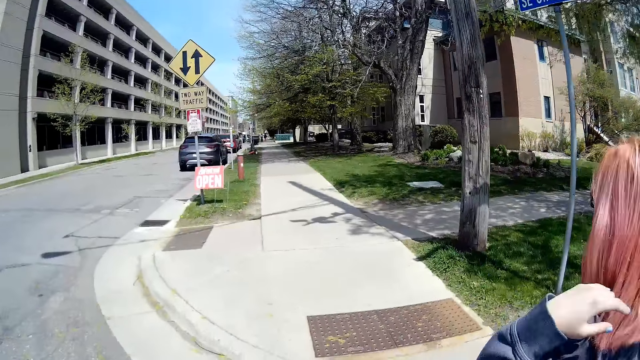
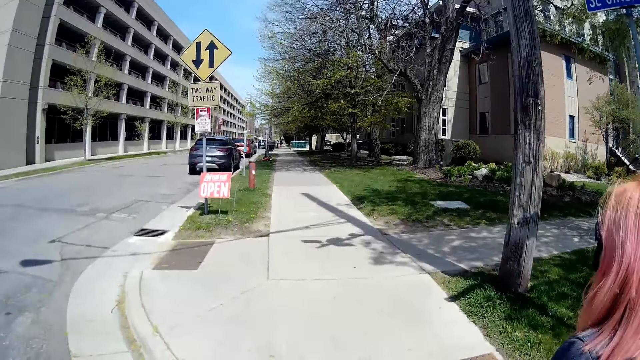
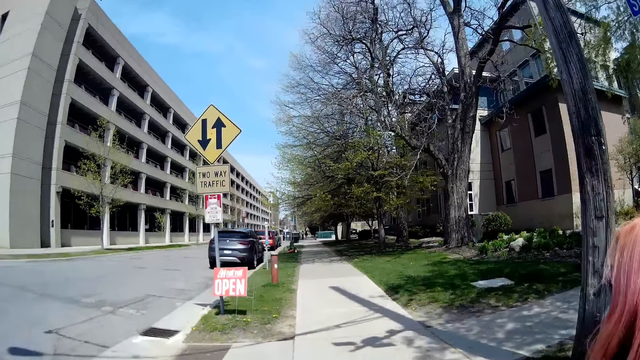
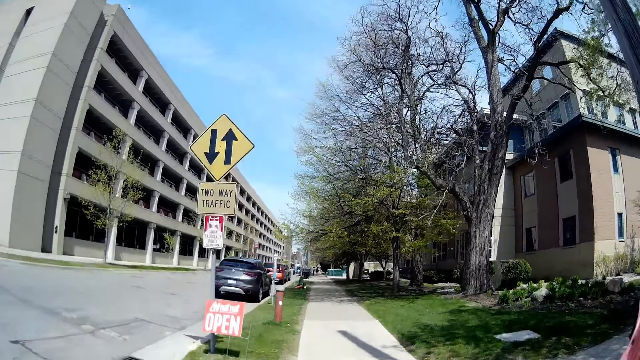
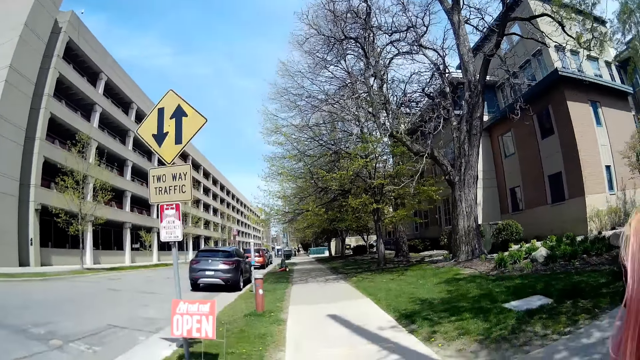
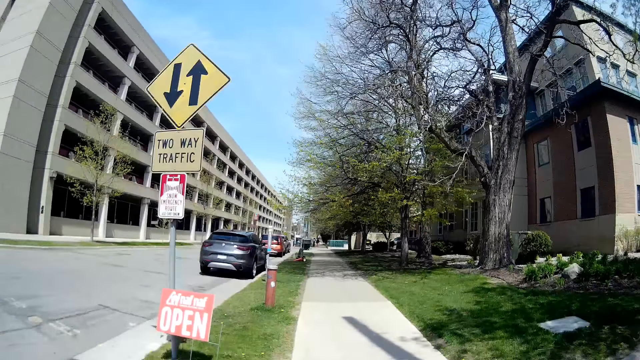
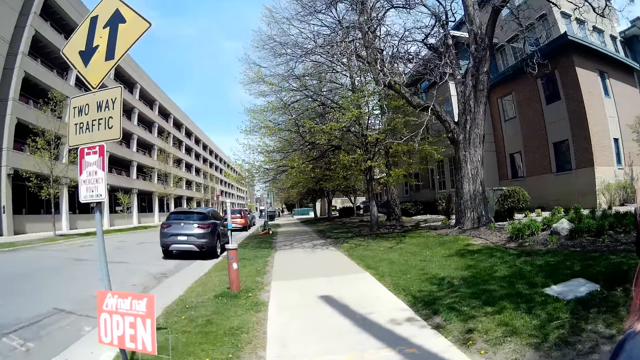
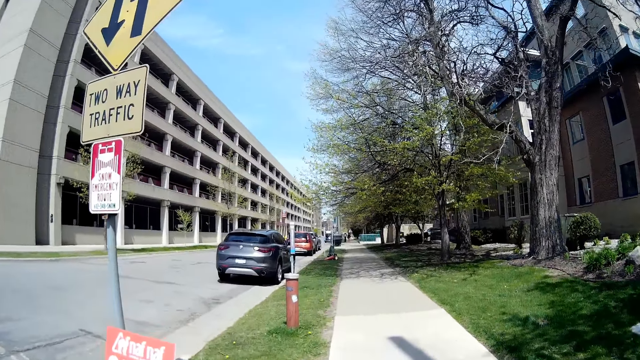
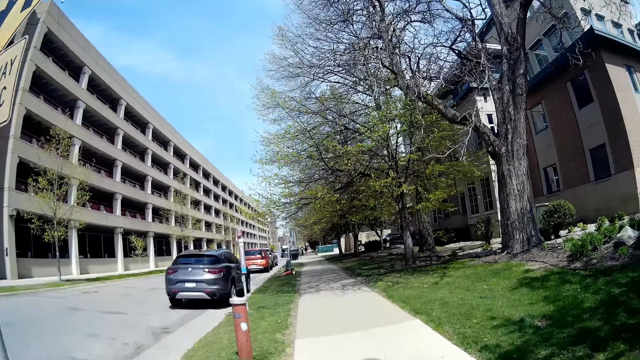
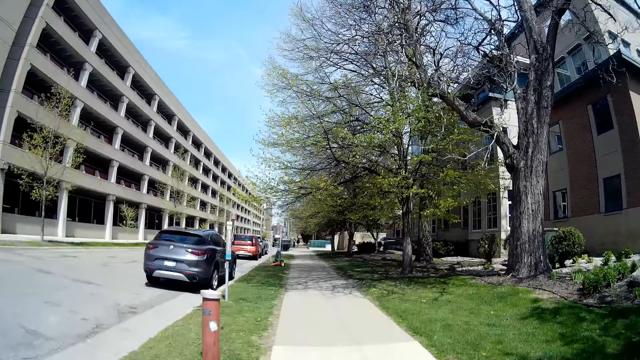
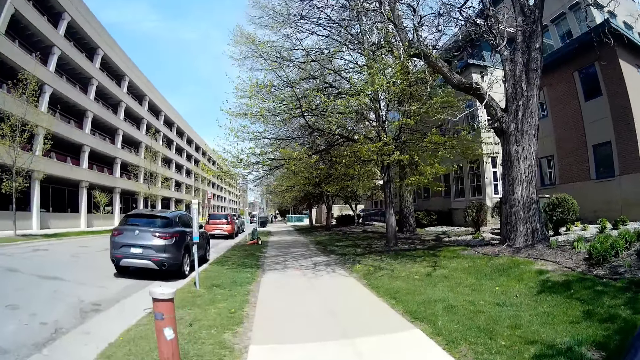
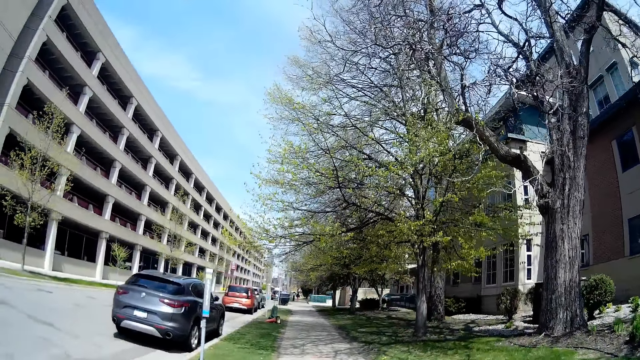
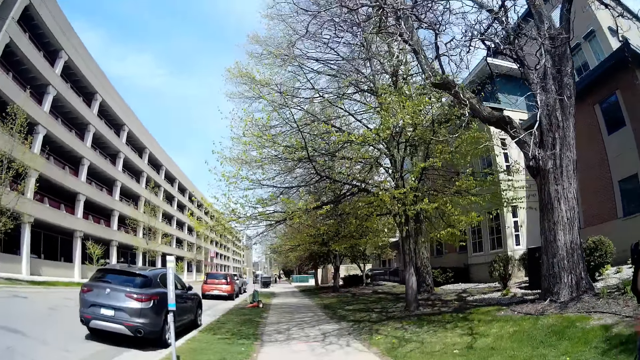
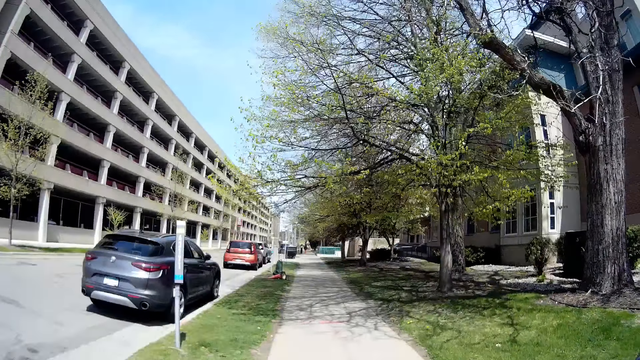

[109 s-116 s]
The camera wearer and a person walk on the sidewalk. The camera wearer crosses a road.

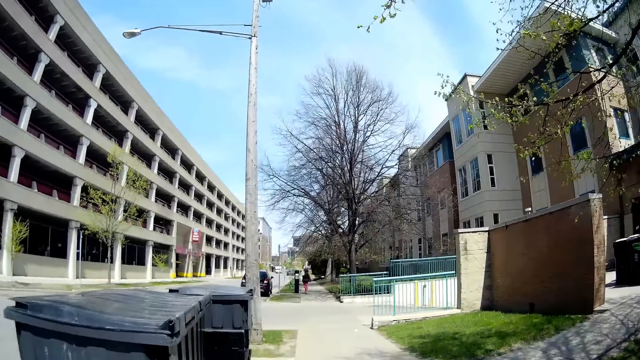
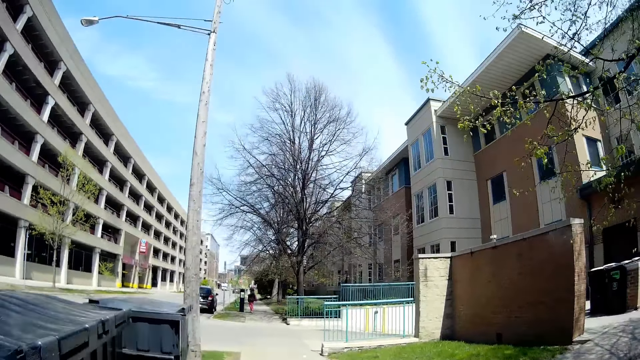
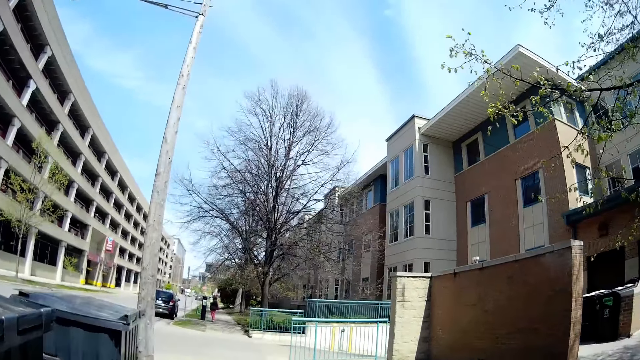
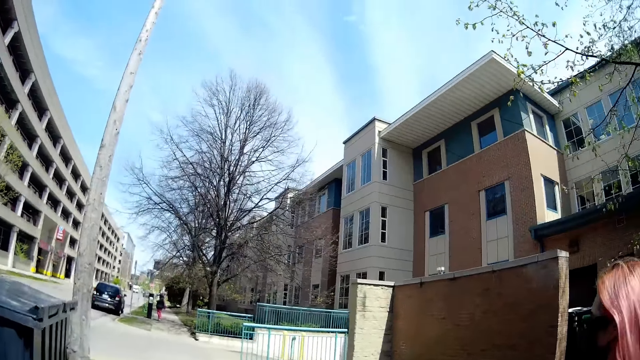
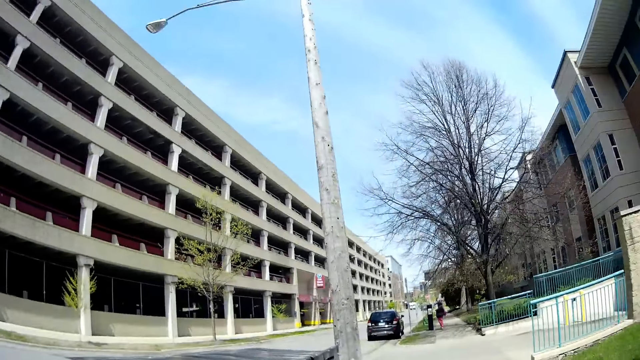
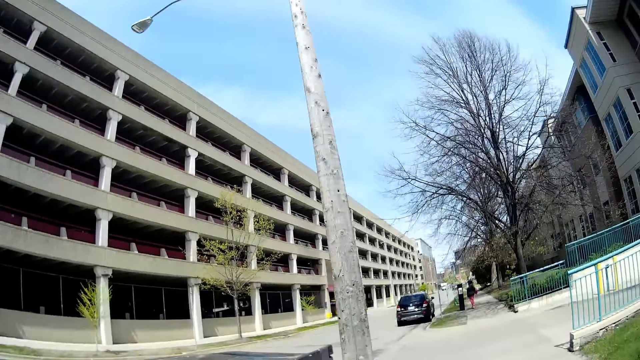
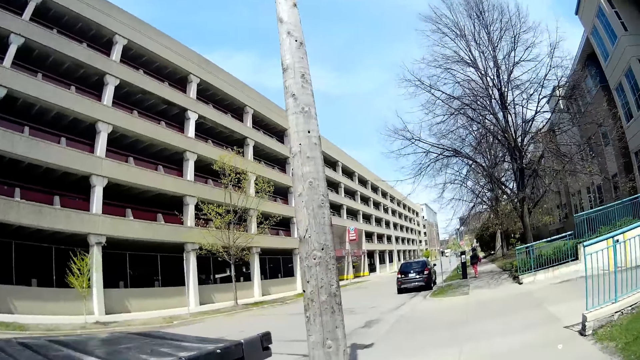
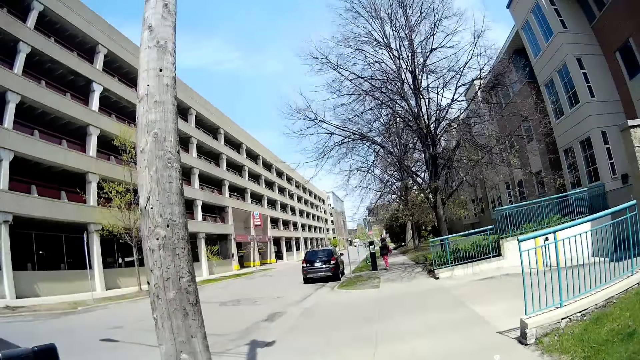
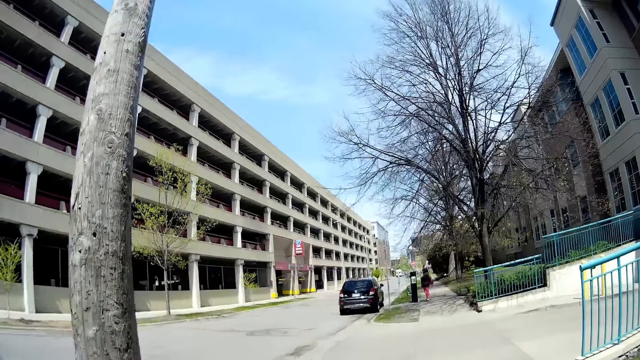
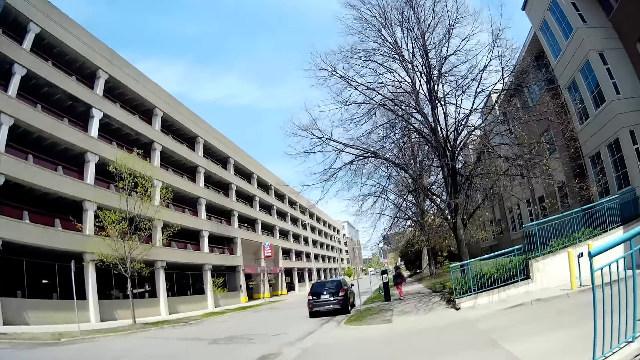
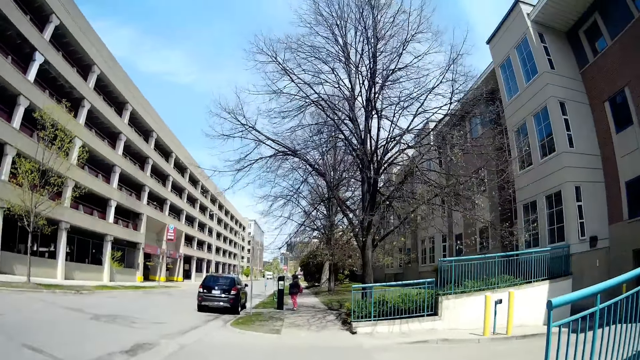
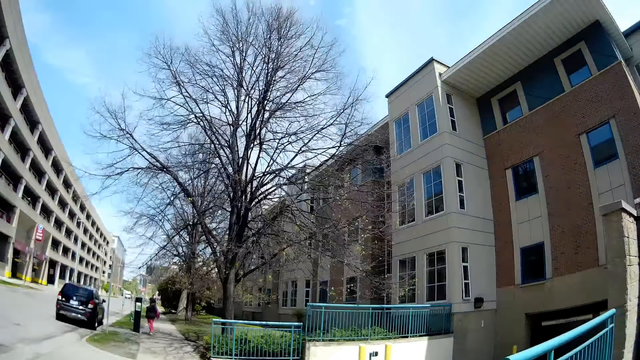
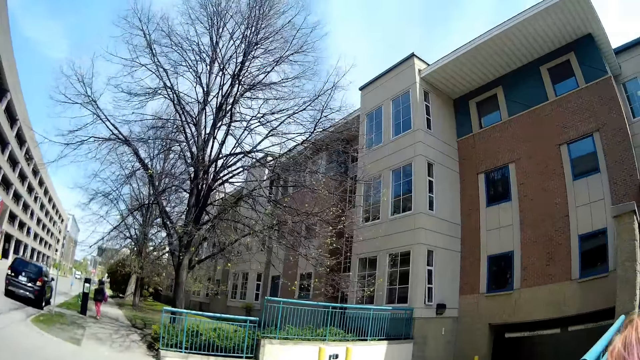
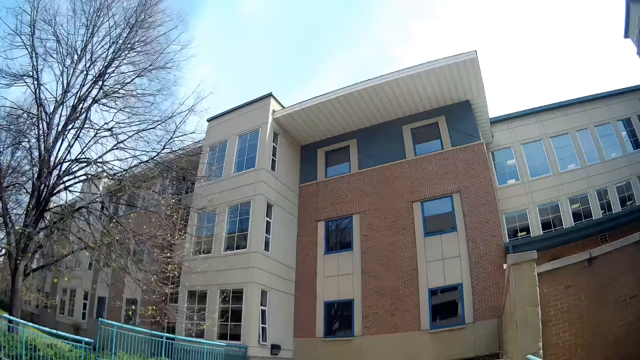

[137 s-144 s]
The camera wearer looks around.

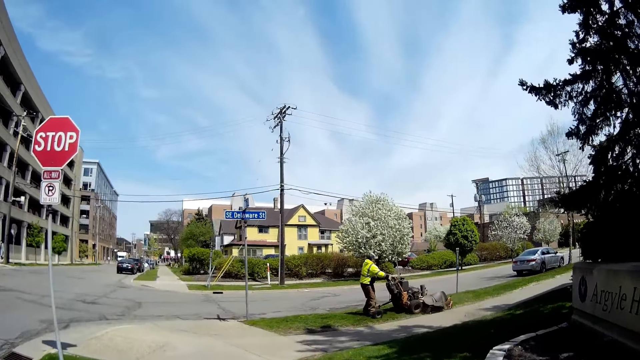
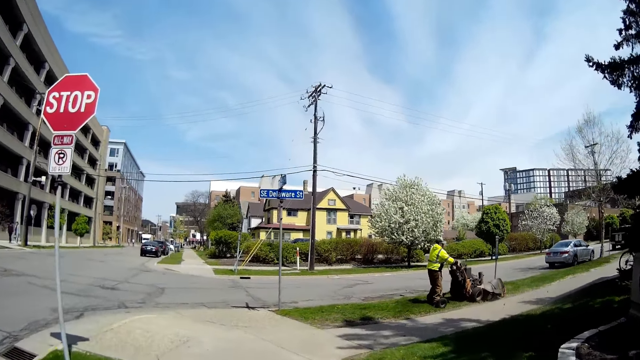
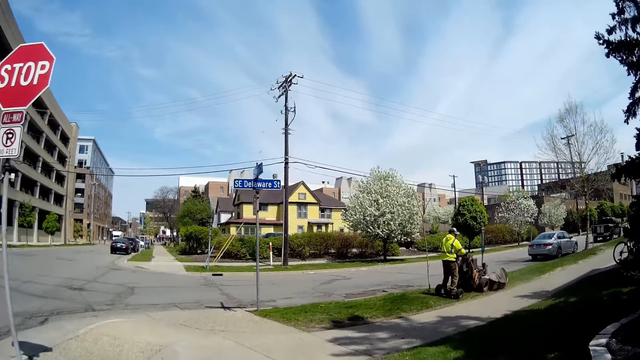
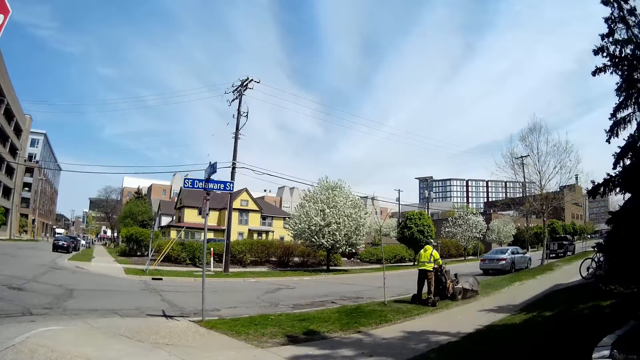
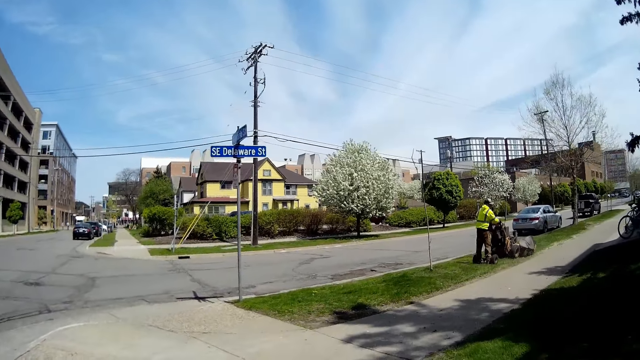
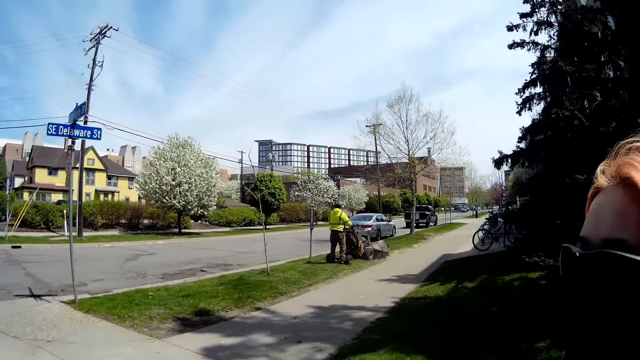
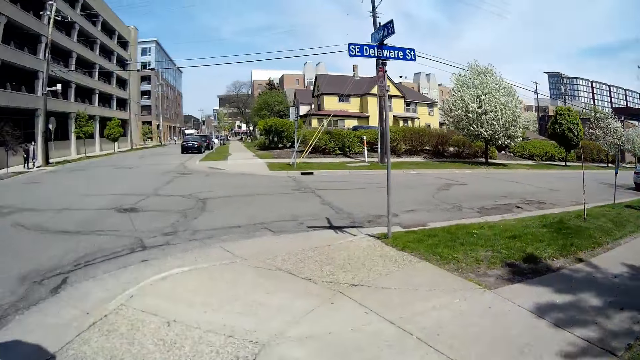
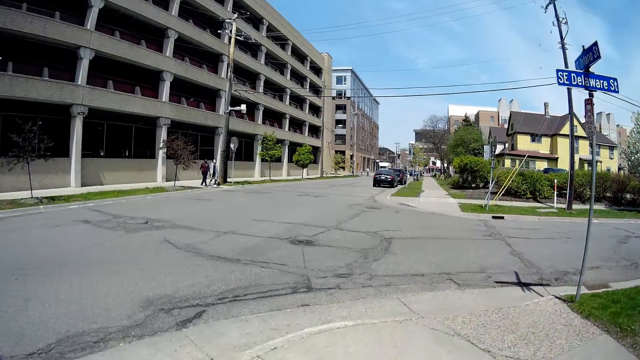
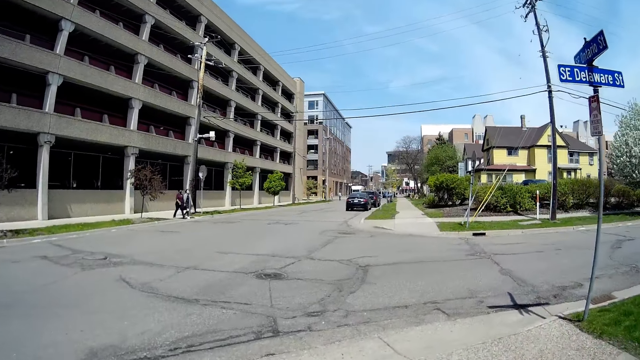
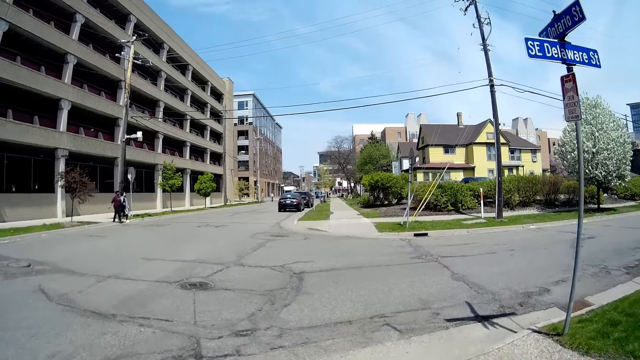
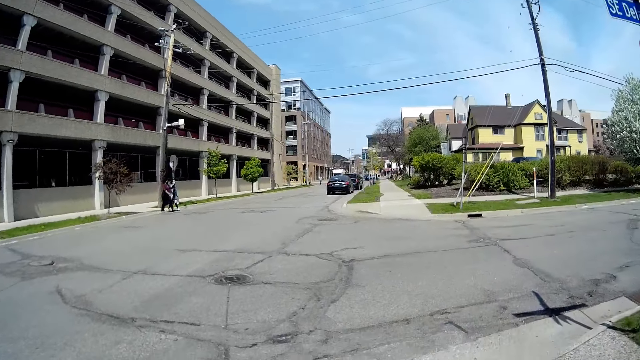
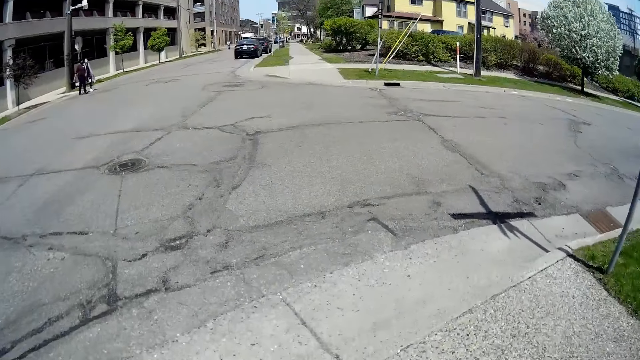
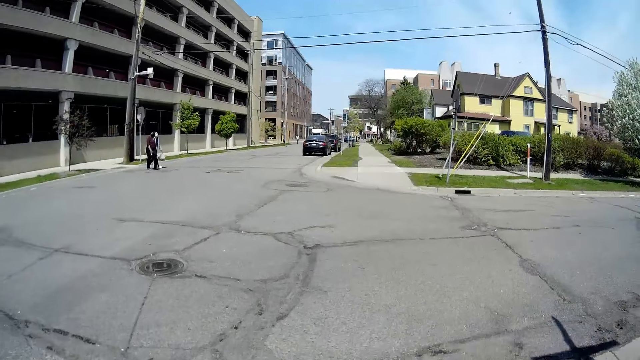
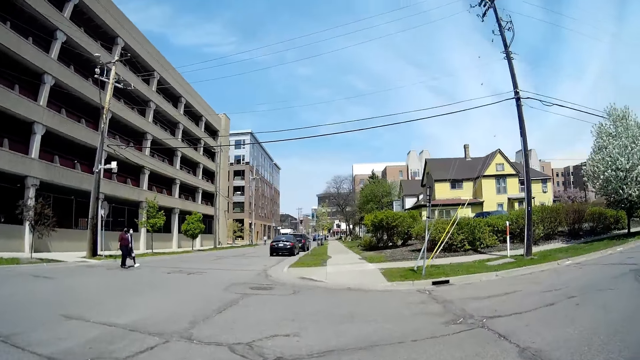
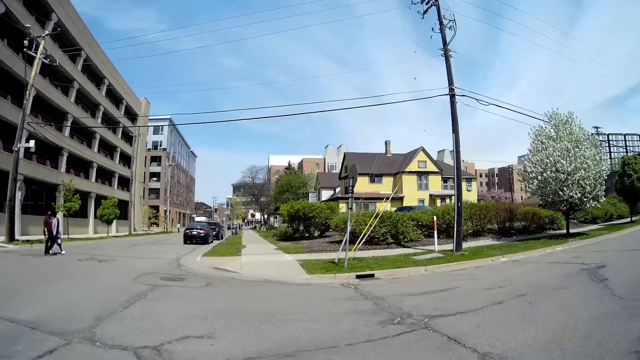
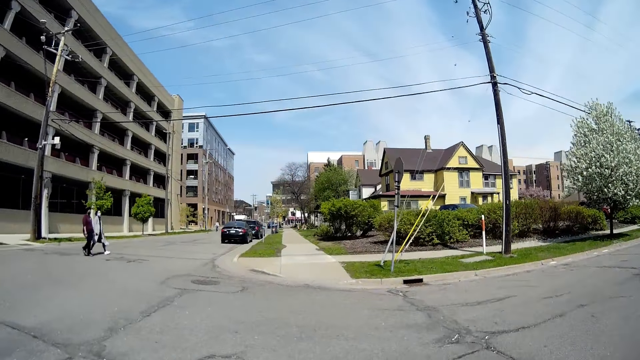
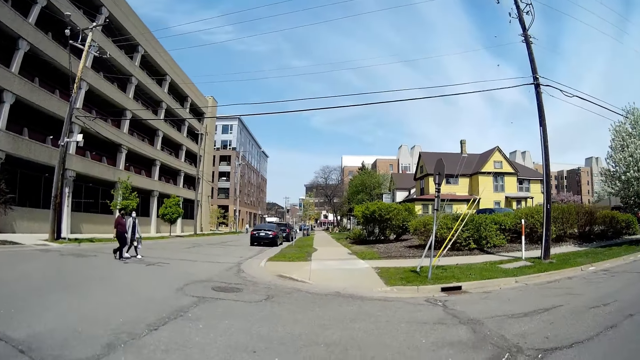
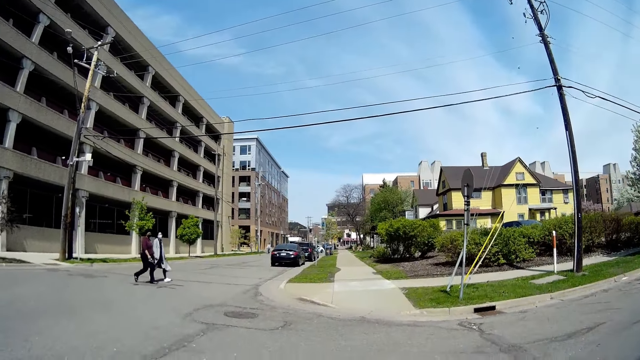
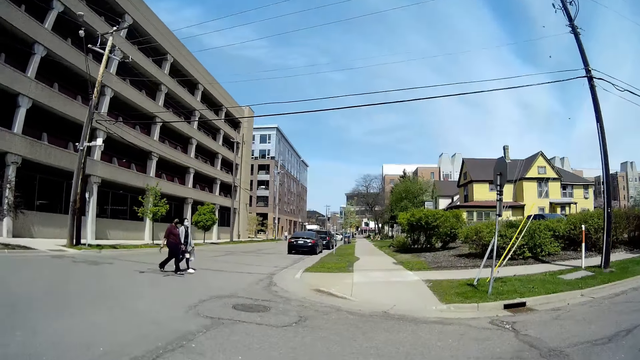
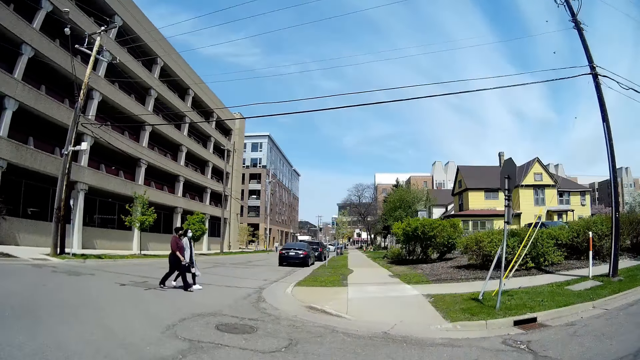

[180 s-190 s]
A woman speaks to the camera wearer. The camera wearer, a person, another person and a third person cross the road.
